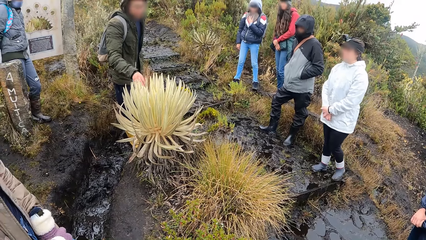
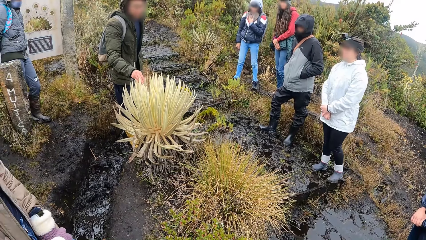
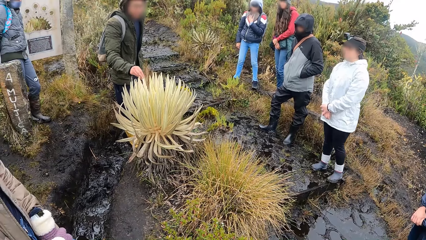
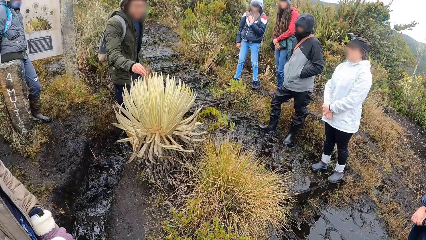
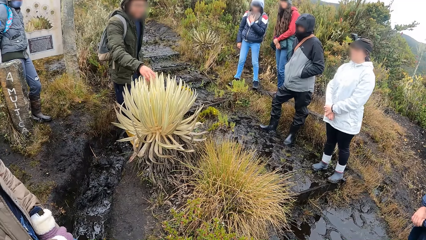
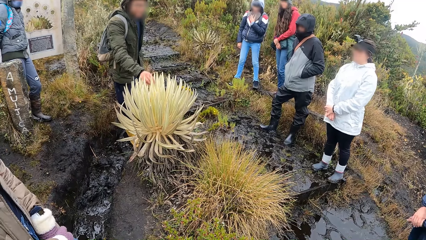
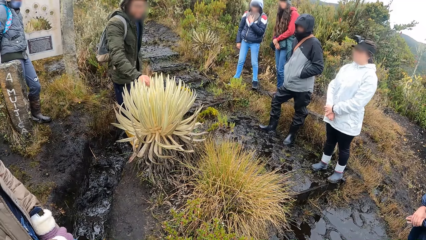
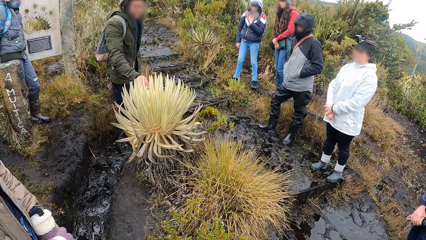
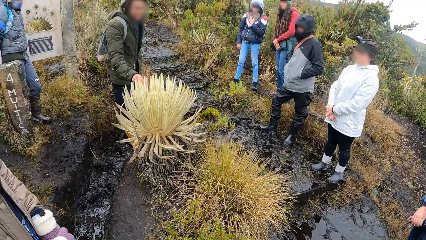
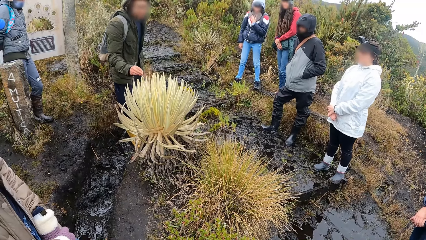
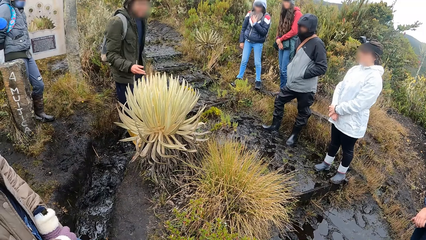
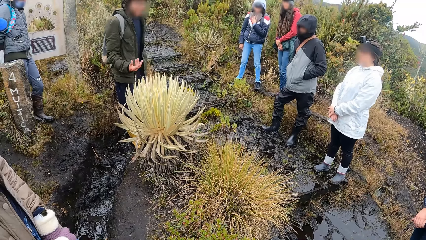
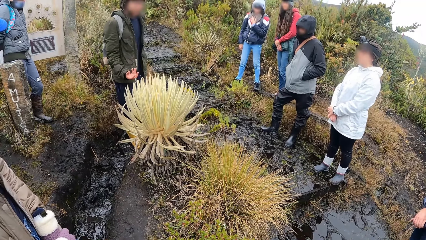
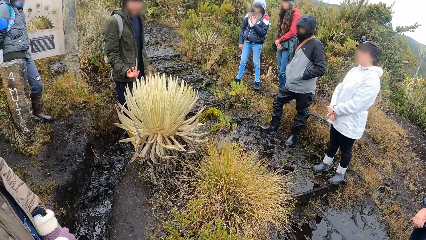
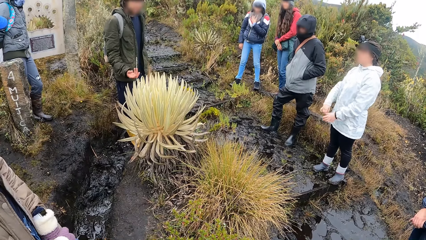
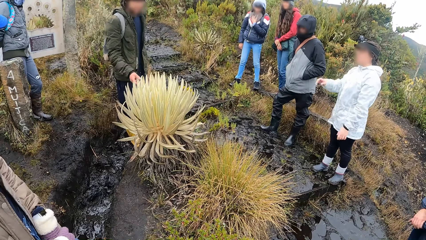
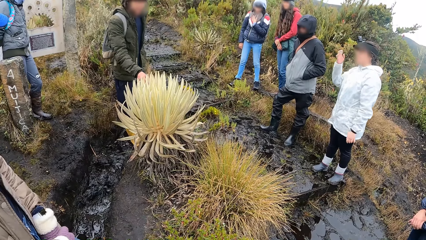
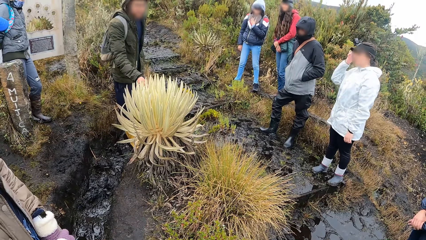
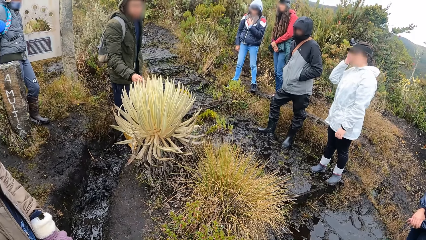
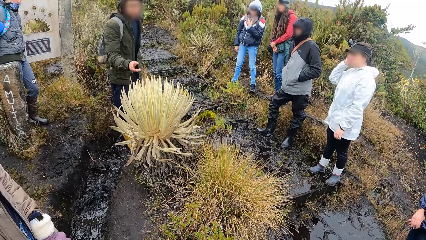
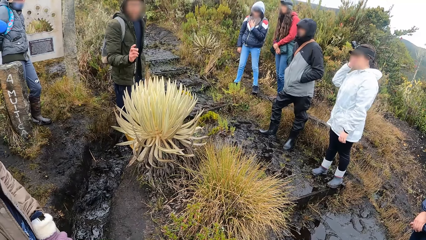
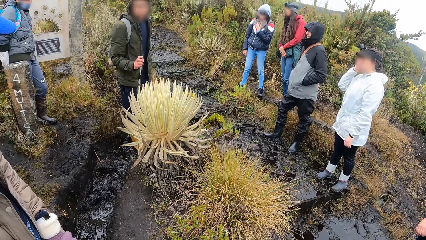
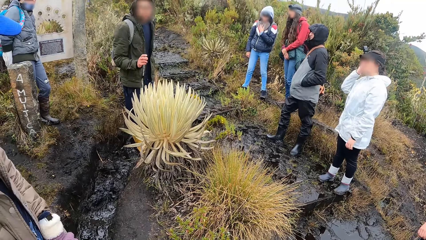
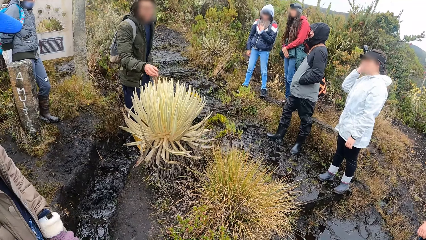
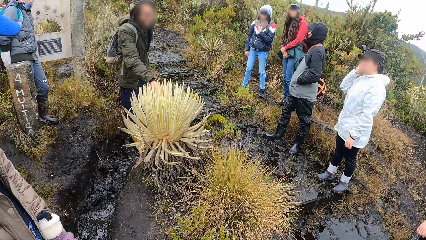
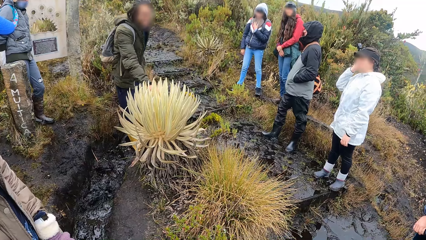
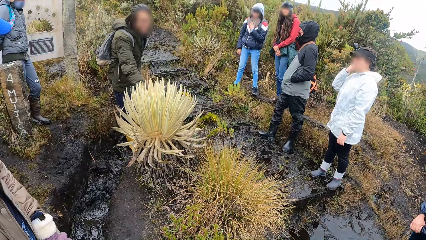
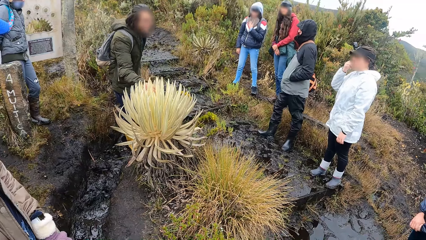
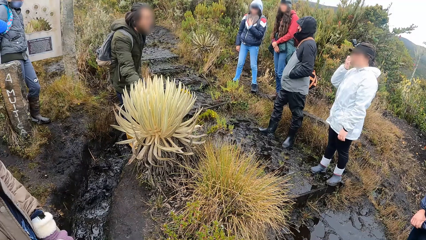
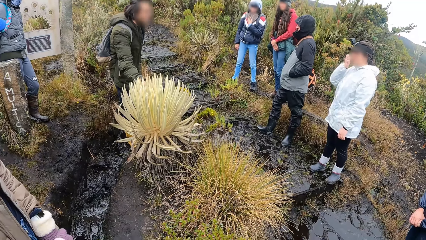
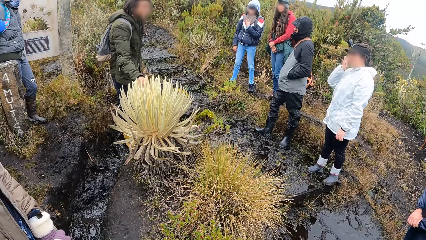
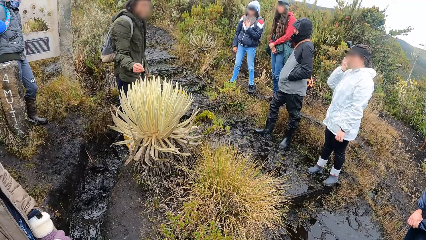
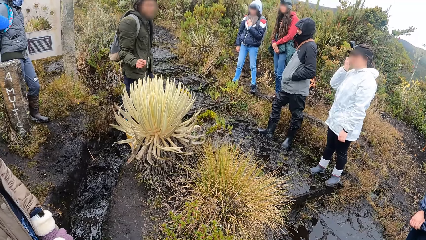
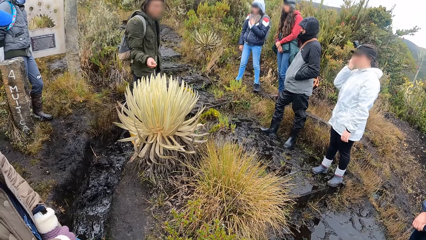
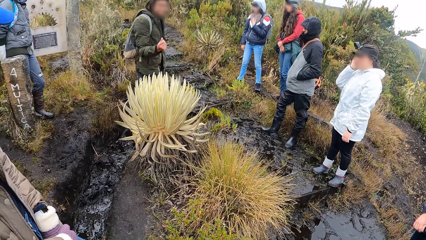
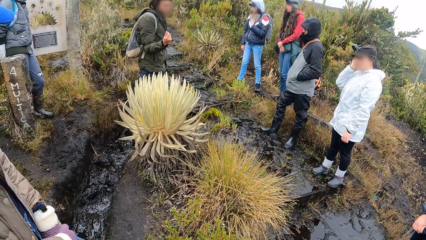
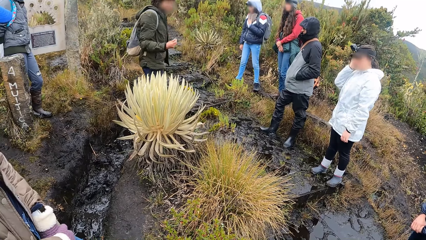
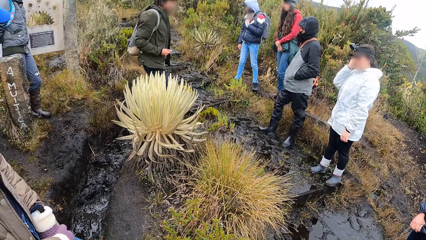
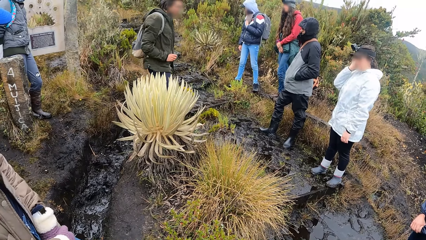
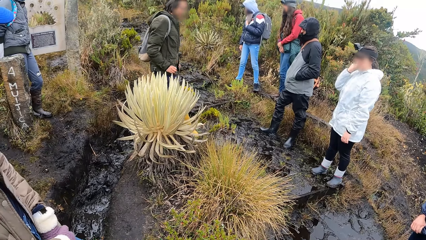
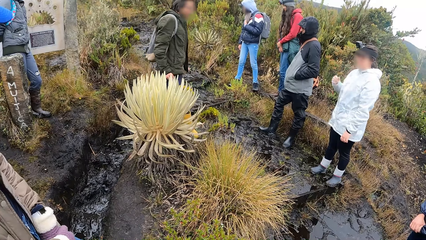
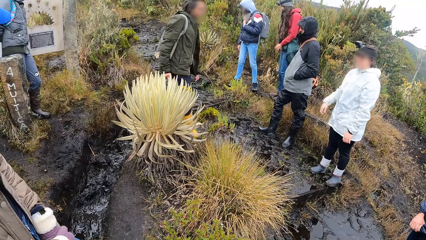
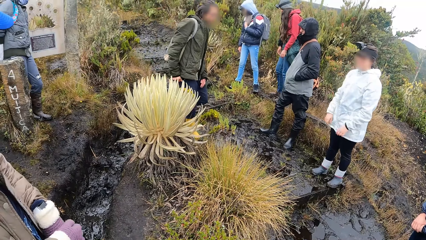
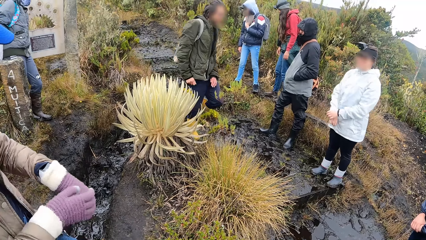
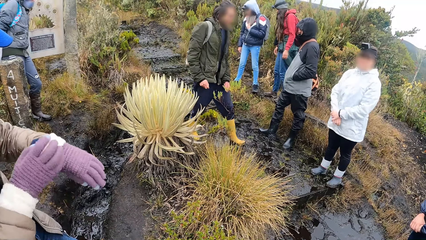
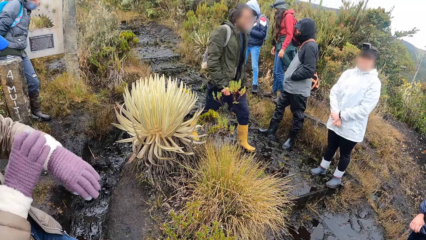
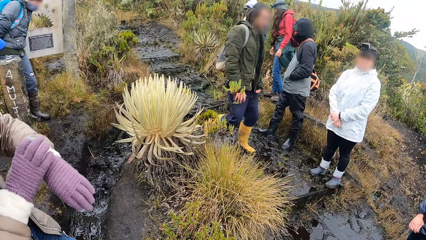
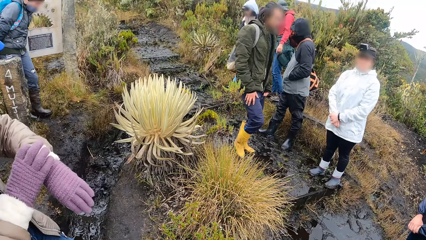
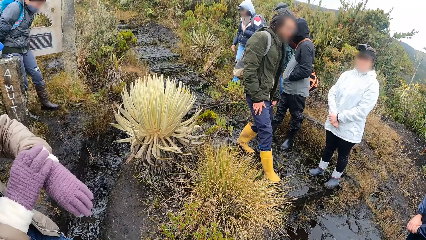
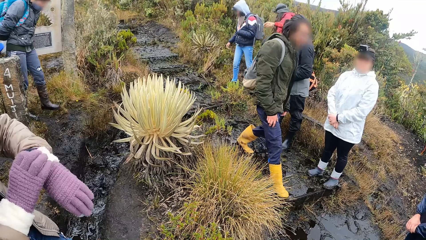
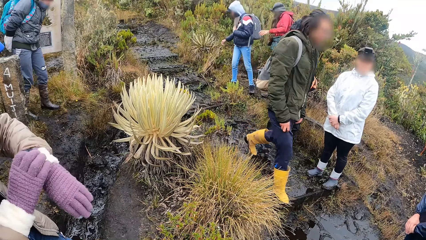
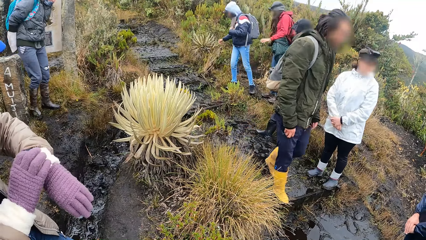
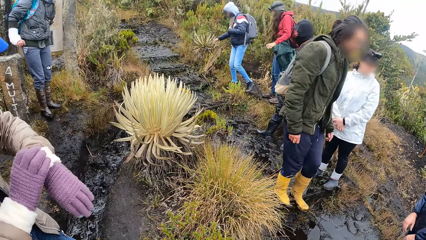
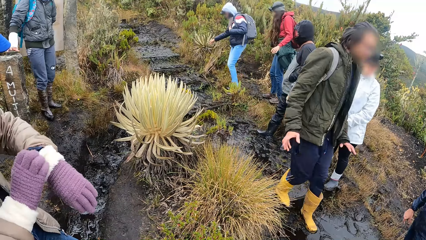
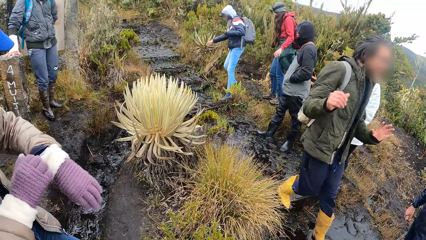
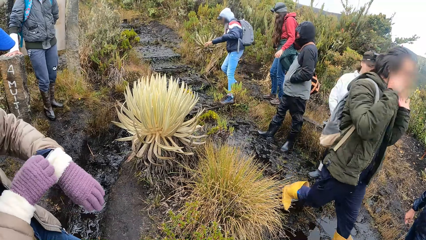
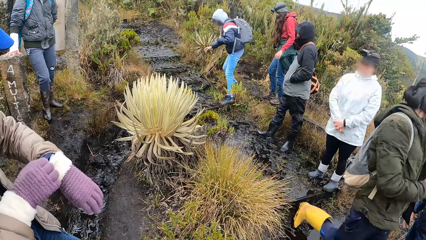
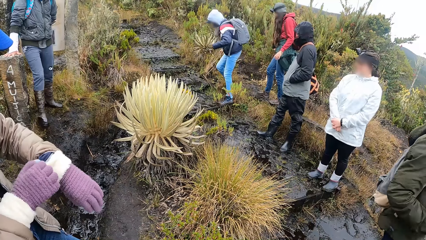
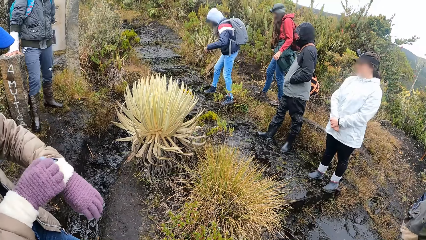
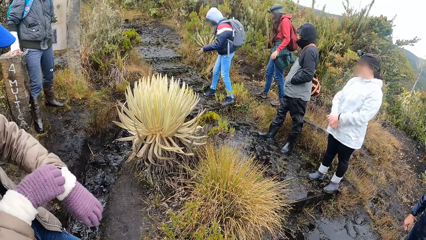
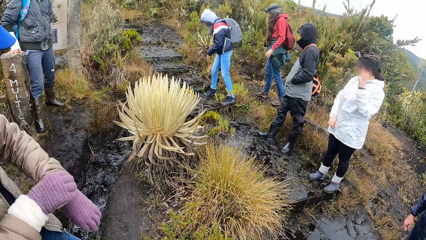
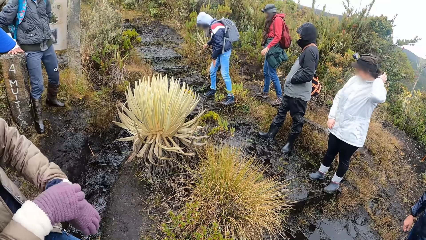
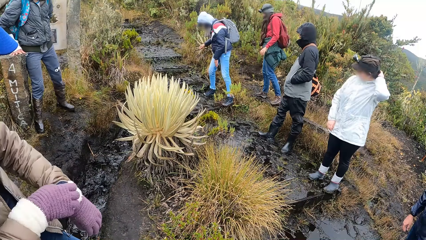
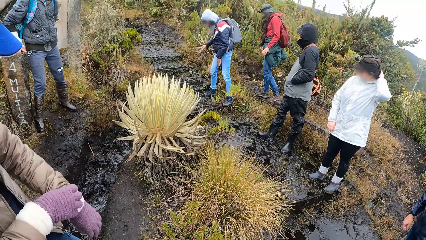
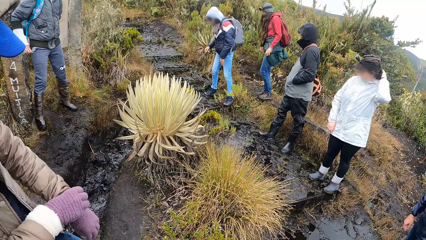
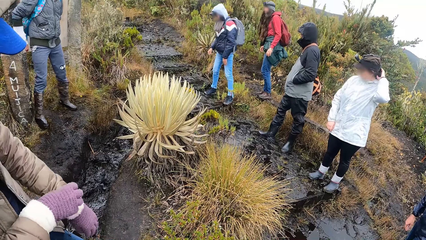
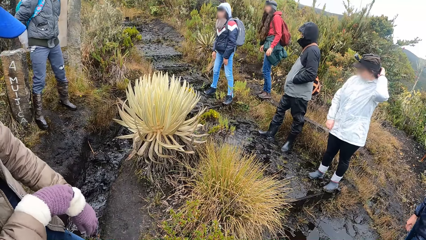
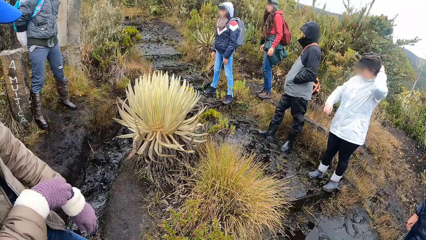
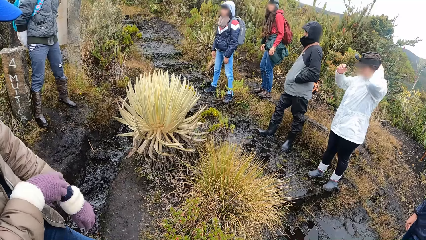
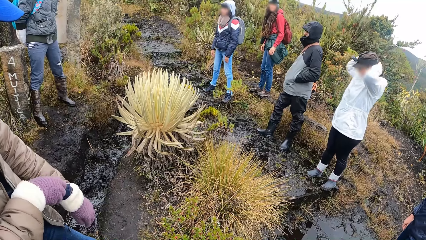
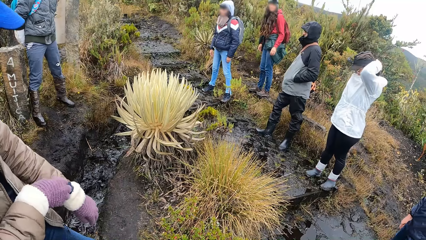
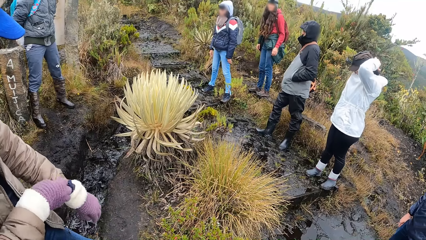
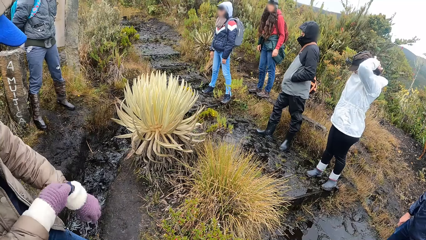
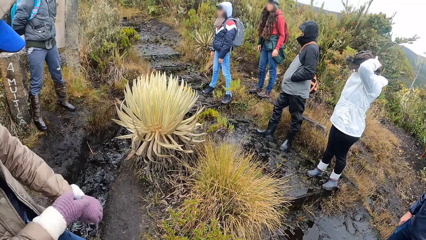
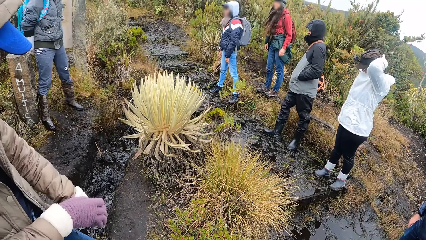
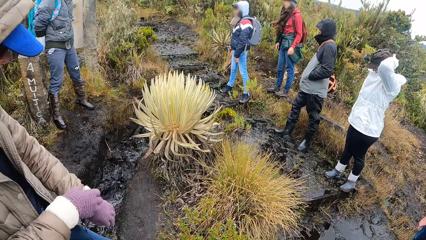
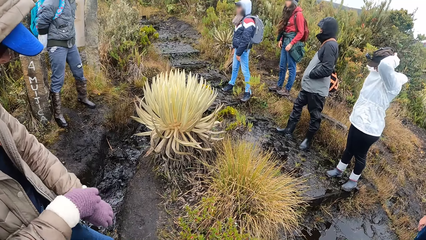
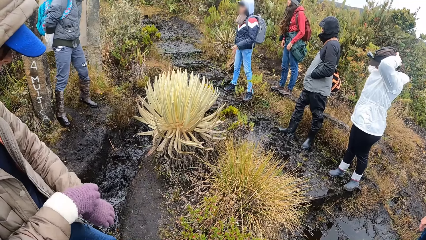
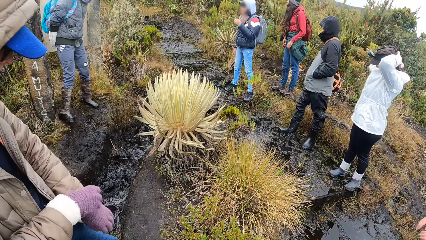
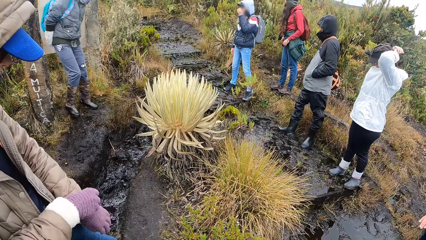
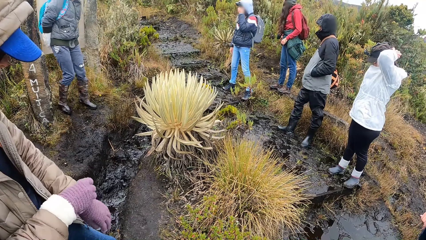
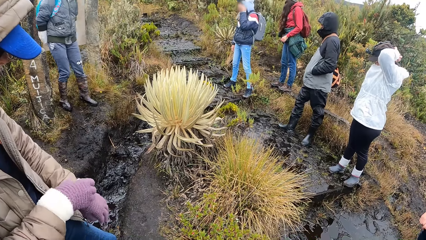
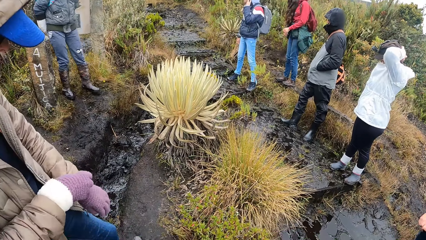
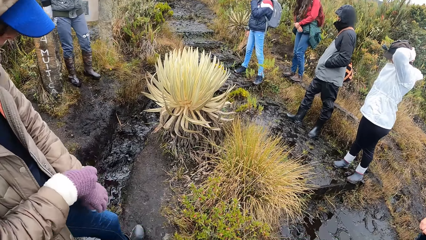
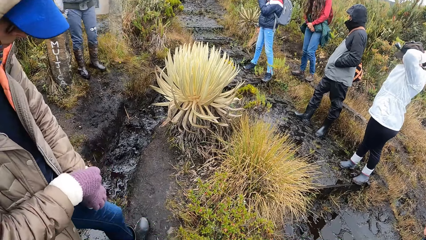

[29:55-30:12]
The woman gestures with her hand, holds the sisal leaves, pulls her hand off the sisal leaves, gestures with her hand and holds the sisal leaves. The man removes his right hand from the sea anemone. The woman pulls her hand off the sisal leaves, gestures with her hand and walks away from the sisal plant. The other woman adjusts her left sleeve and left glove with her right hand.
